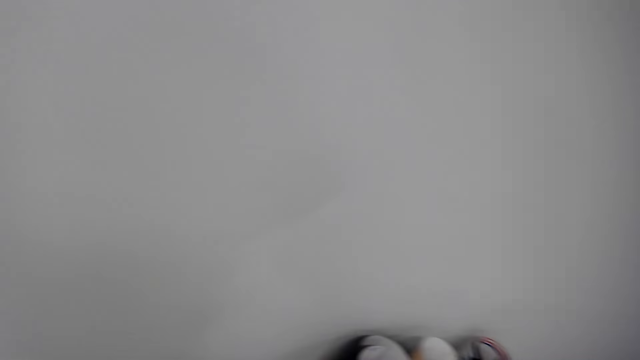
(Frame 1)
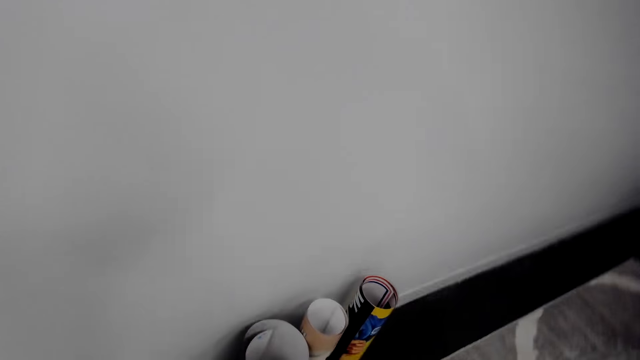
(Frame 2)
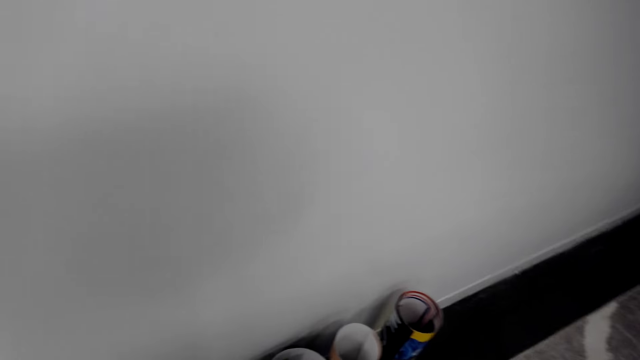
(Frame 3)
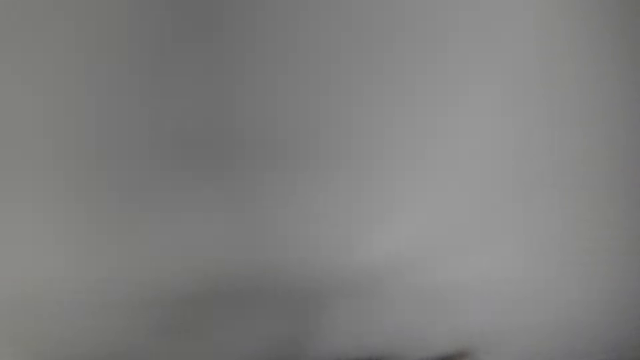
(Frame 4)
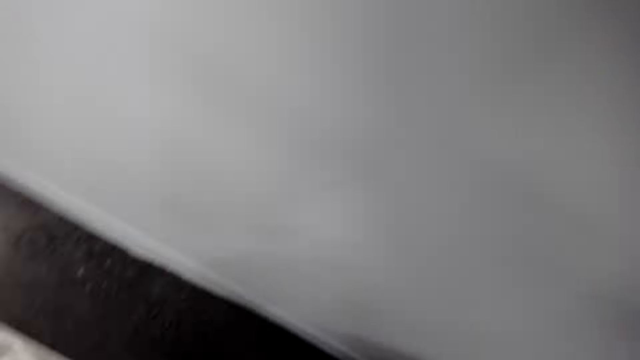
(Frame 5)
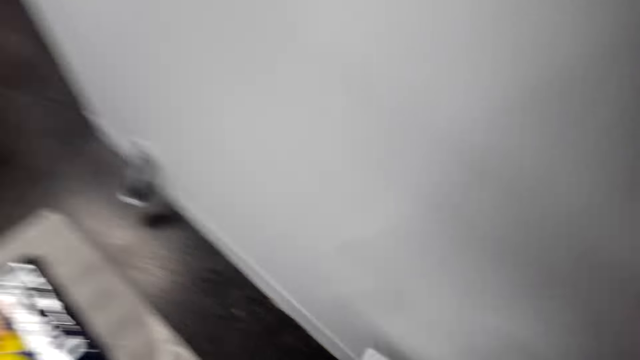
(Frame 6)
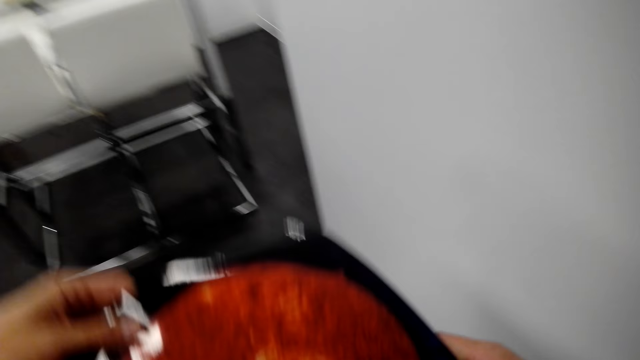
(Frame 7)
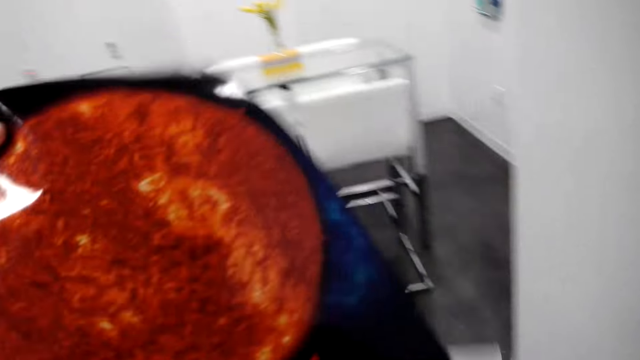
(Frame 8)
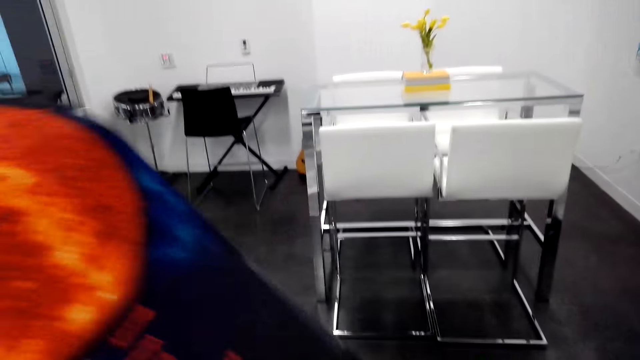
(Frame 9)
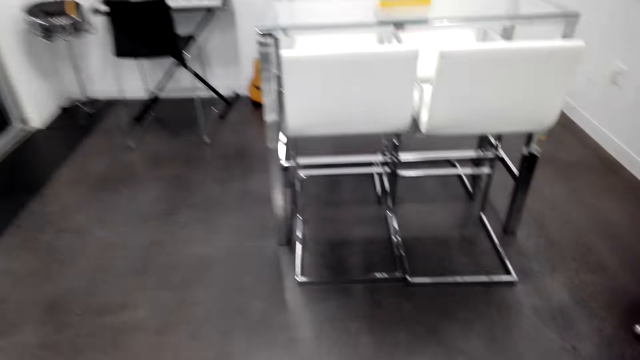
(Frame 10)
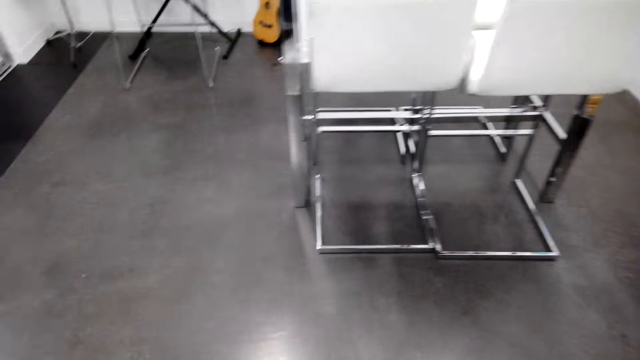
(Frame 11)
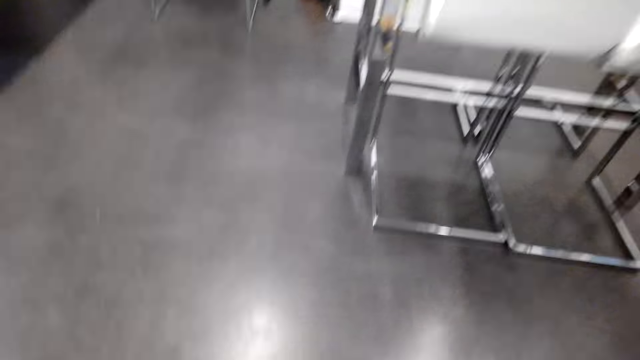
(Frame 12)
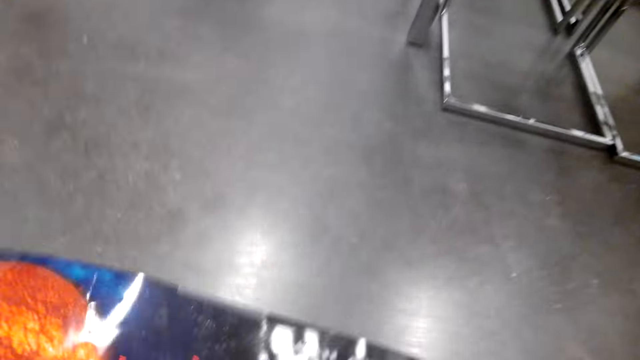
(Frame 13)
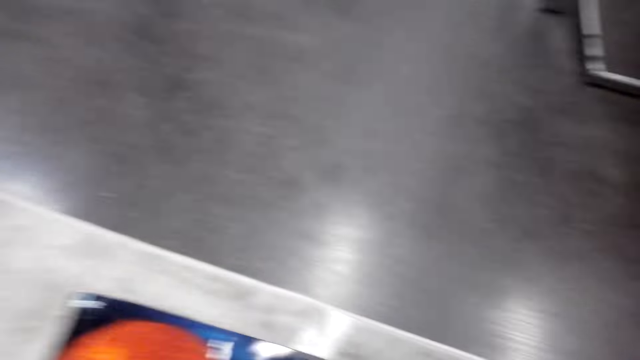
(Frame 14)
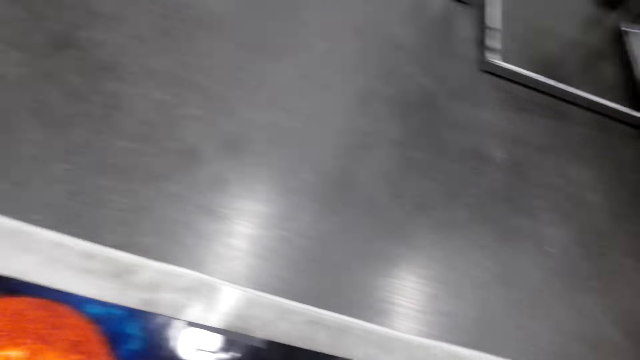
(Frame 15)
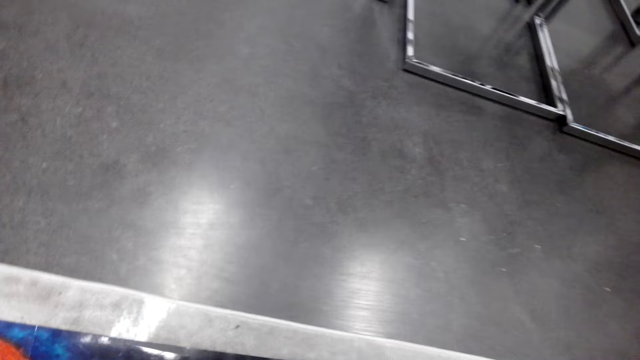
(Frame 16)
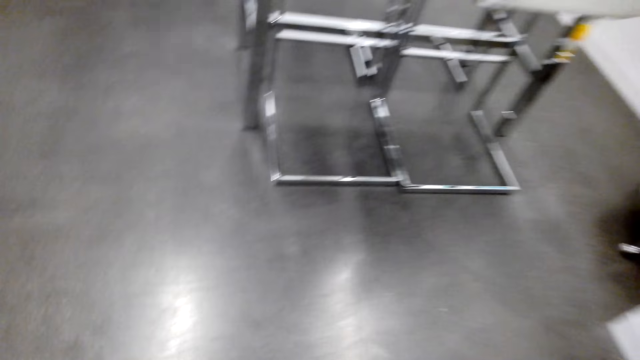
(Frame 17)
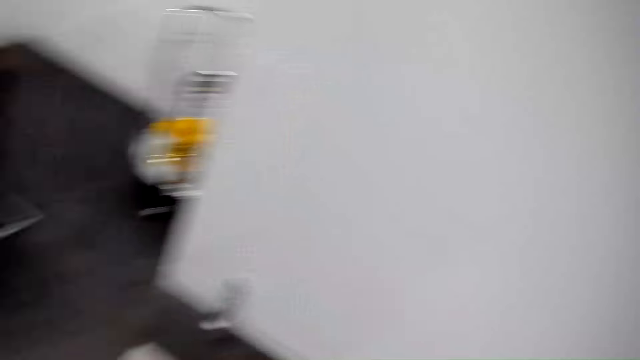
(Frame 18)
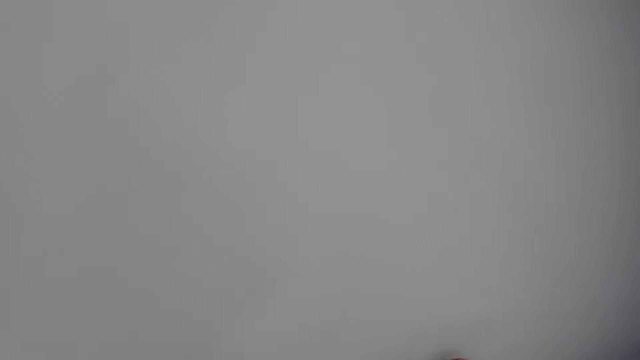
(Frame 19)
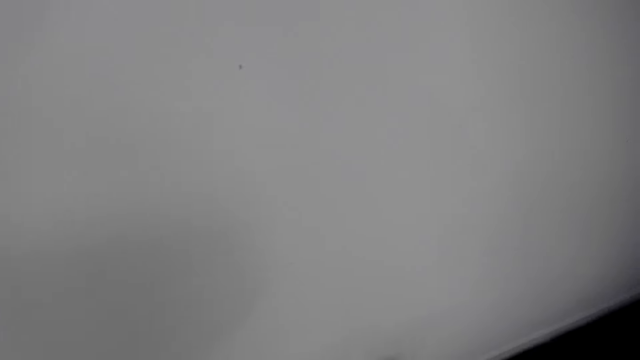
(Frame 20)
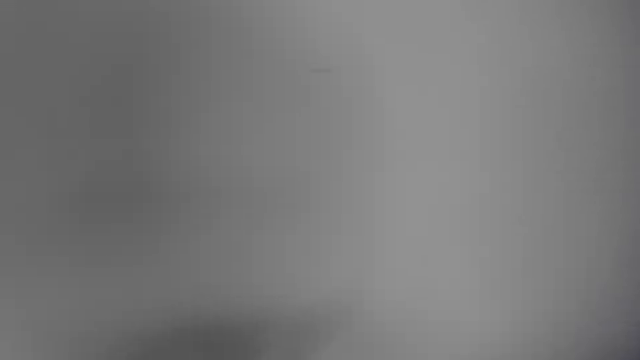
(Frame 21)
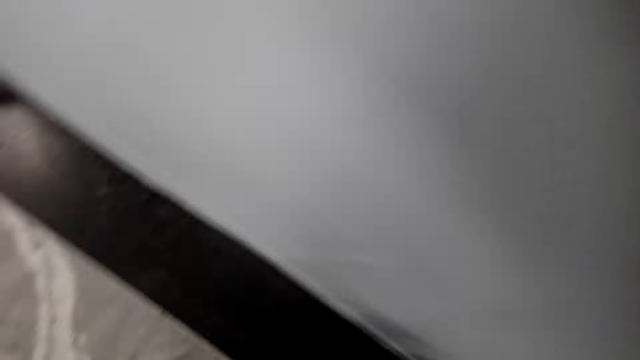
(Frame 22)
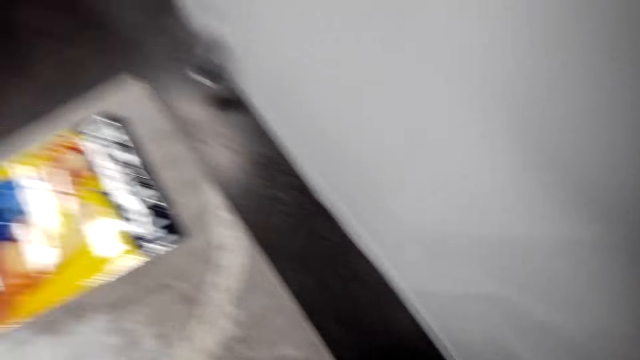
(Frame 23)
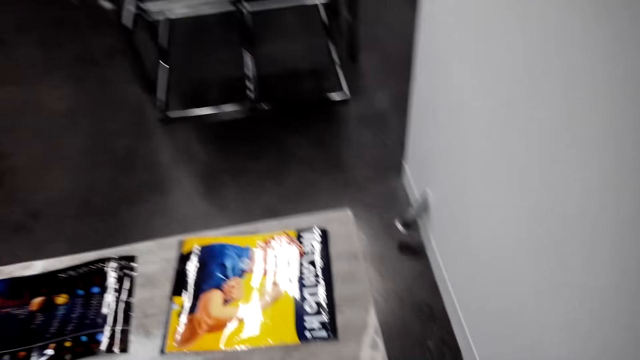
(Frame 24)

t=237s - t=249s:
The camera wearer picks up a picture on the floor. They straighten the picture with hands. They put down the picture on the floor. They look at the wall.

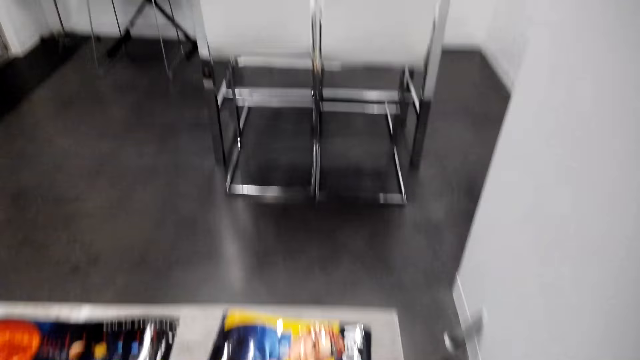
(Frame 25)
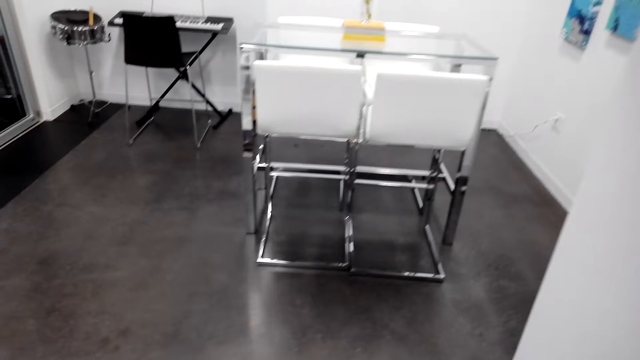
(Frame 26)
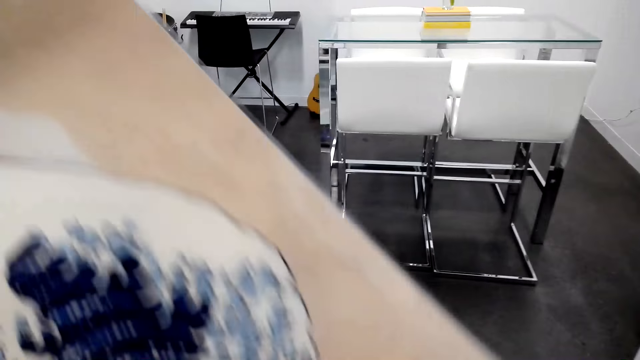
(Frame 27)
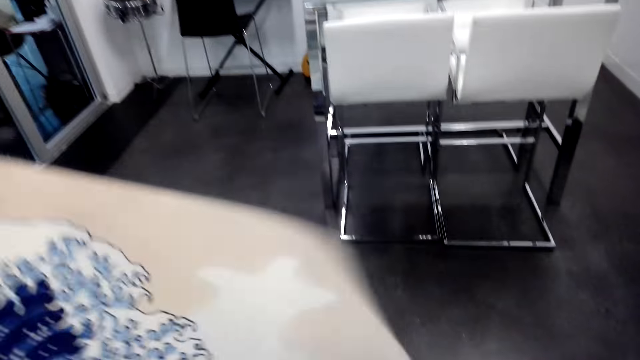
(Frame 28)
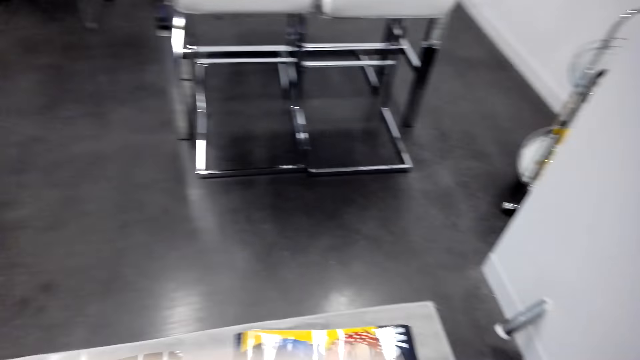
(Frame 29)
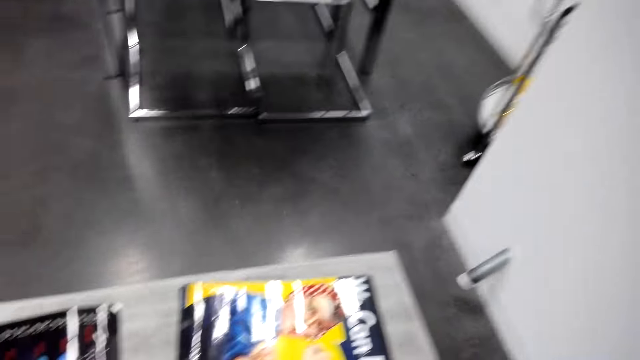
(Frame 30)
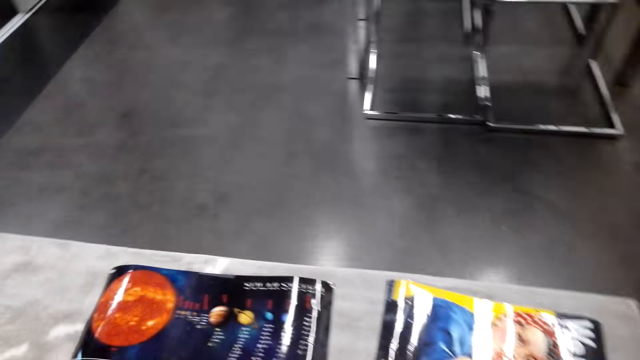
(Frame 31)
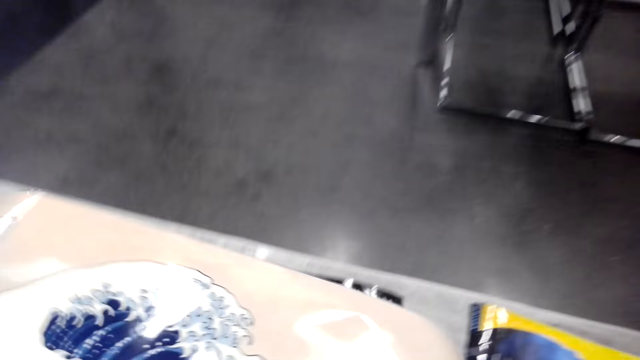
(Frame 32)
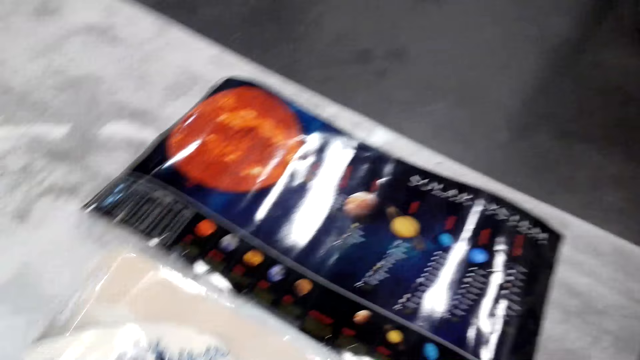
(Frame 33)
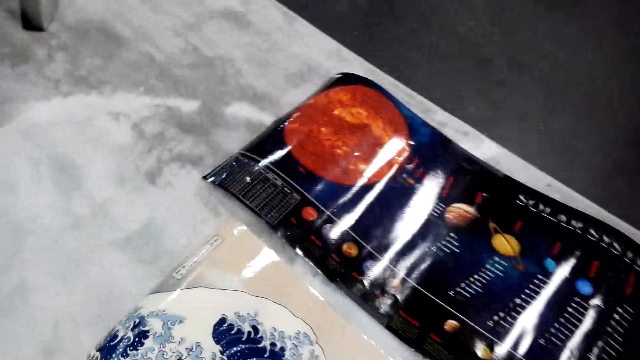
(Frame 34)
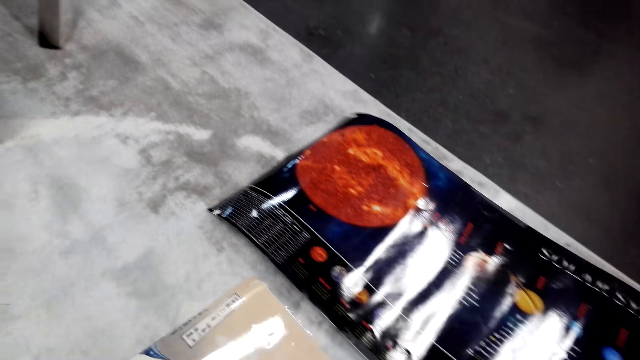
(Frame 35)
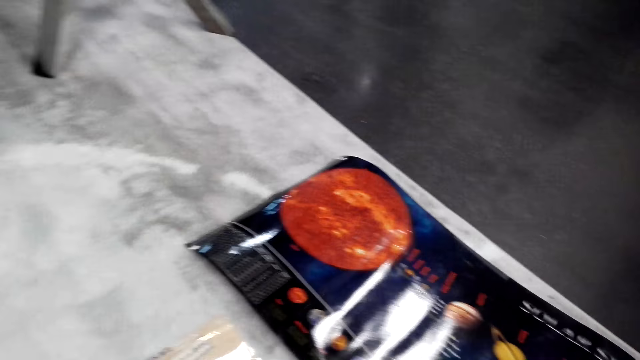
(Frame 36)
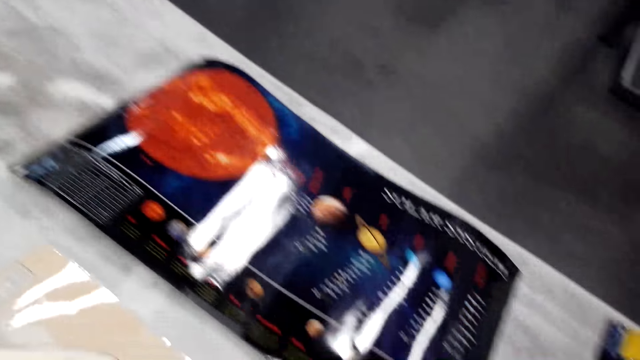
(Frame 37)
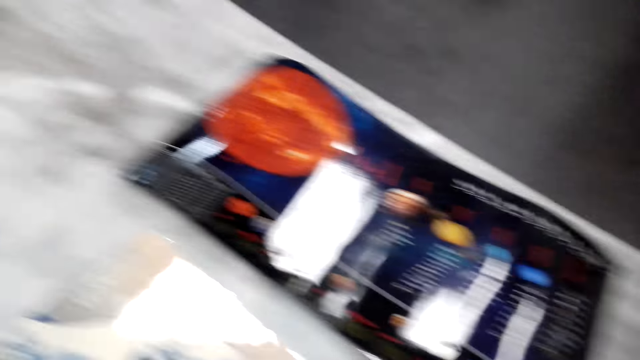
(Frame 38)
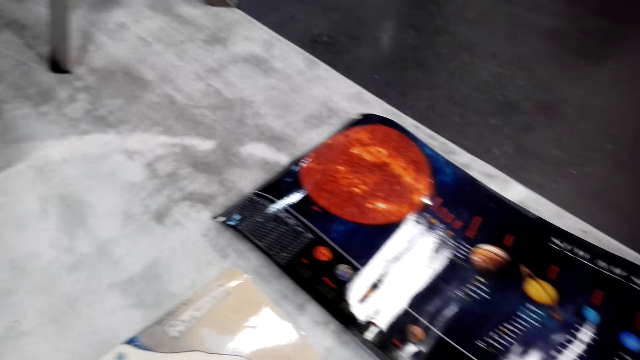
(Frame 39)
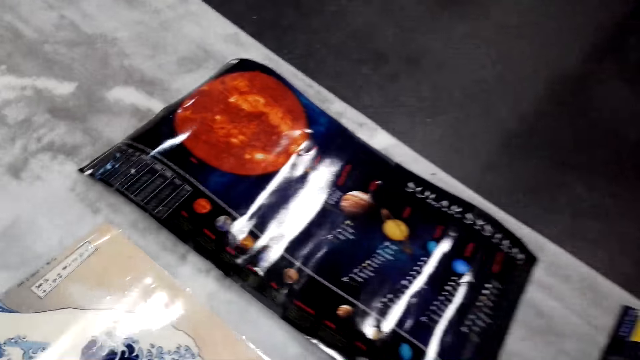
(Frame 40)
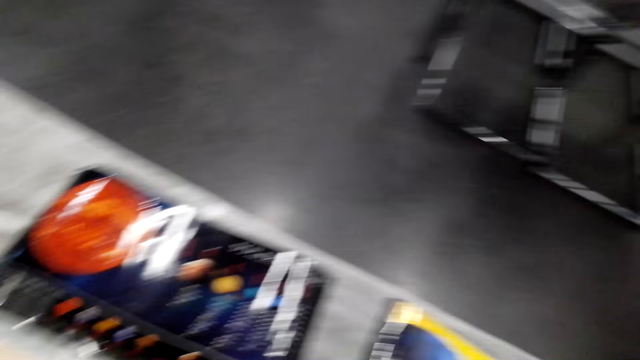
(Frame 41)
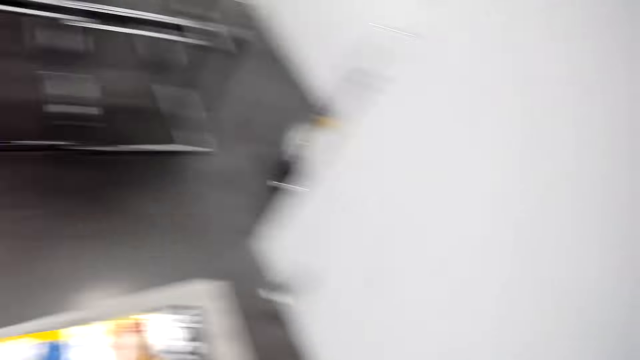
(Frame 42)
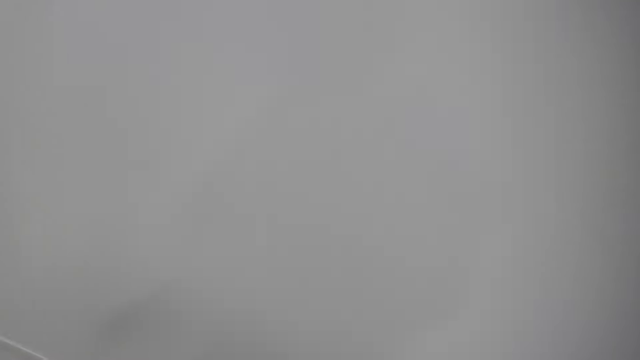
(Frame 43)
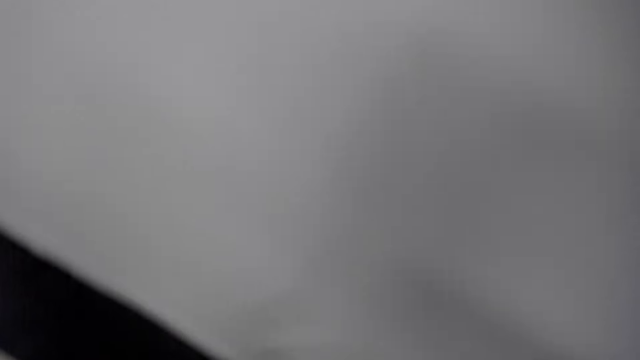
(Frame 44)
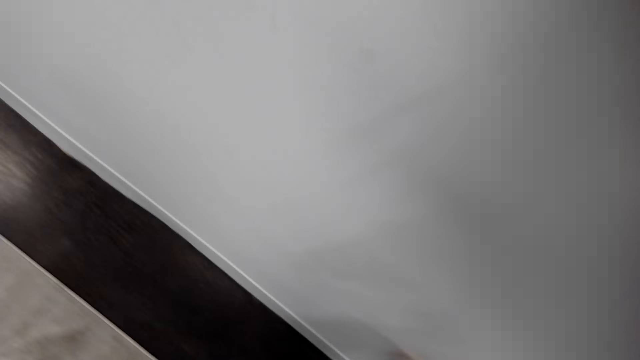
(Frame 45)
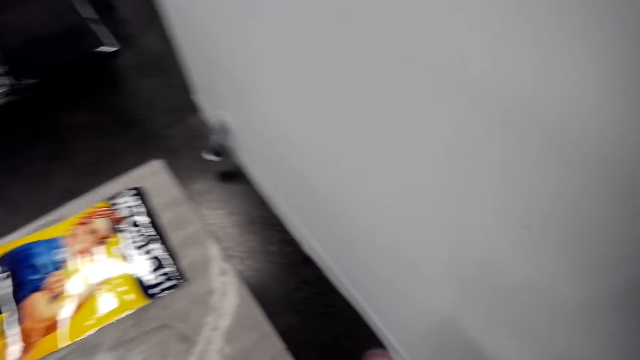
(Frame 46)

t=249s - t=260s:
The camera wearer holds a picture with hands. They put down the picture on the floor.
